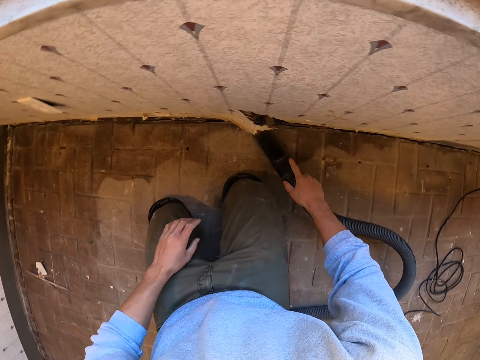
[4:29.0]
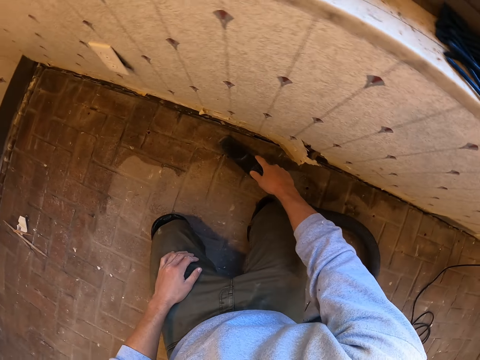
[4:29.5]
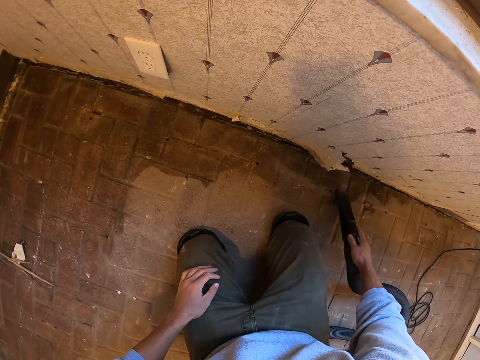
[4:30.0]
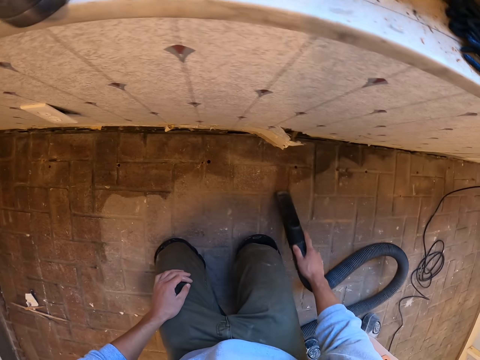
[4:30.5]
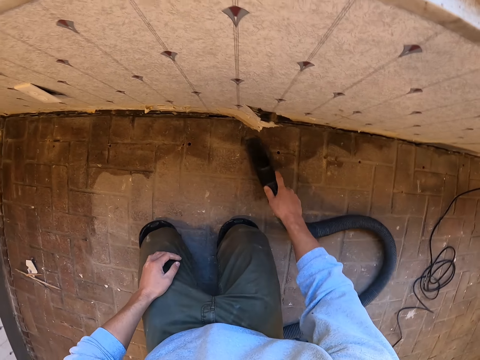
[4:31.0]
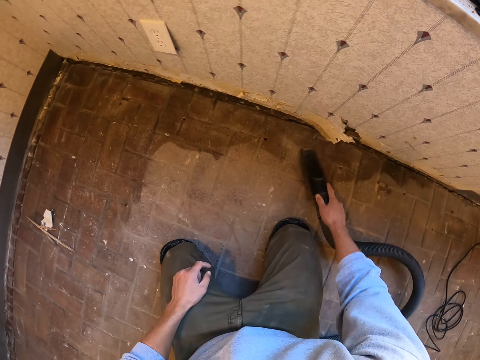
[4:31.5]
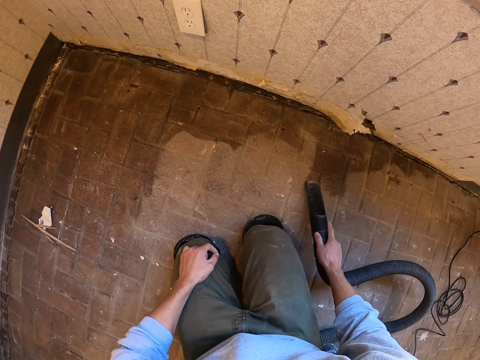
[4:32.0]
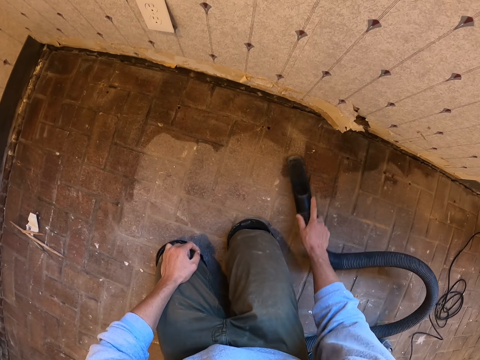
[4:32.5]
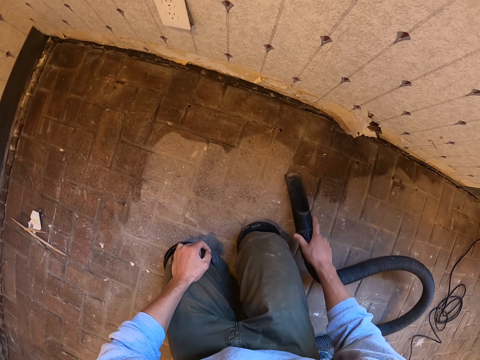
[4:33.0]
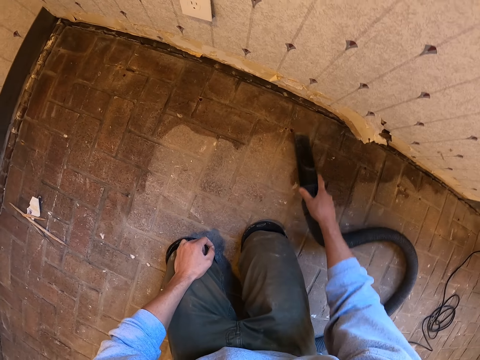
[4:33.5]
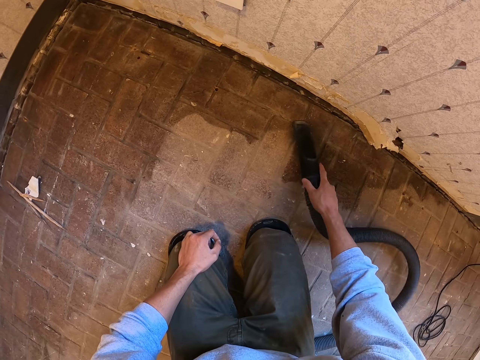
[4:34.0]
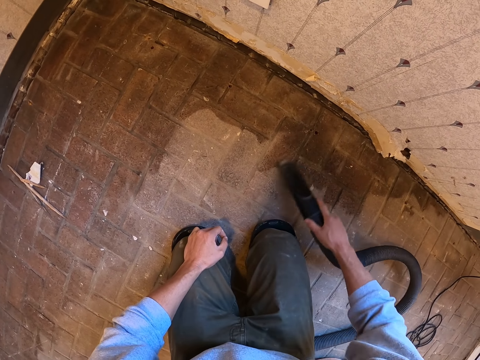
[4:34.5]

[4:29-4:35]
The camera wearer holds the vacuum with the right hand. They clean the floor.

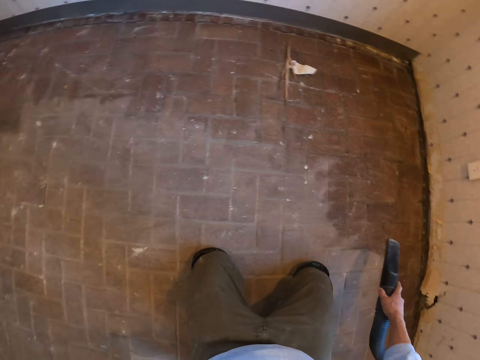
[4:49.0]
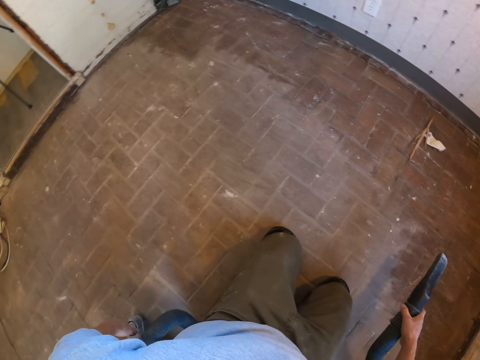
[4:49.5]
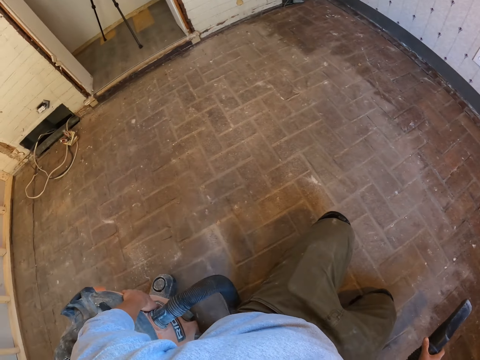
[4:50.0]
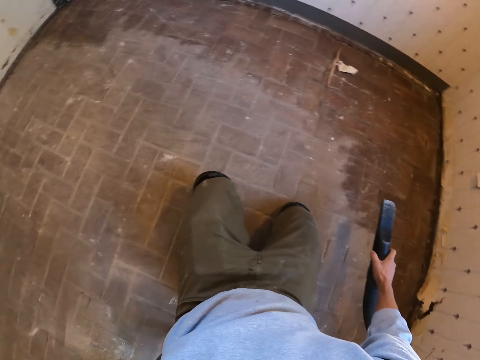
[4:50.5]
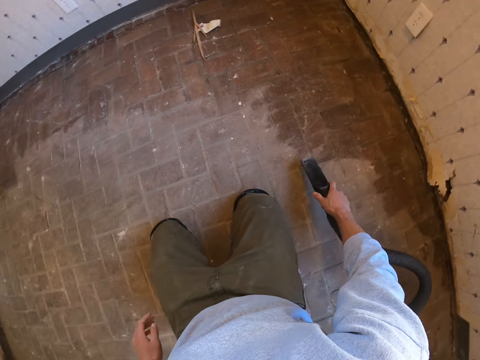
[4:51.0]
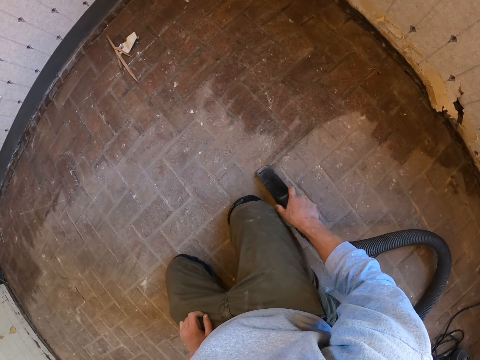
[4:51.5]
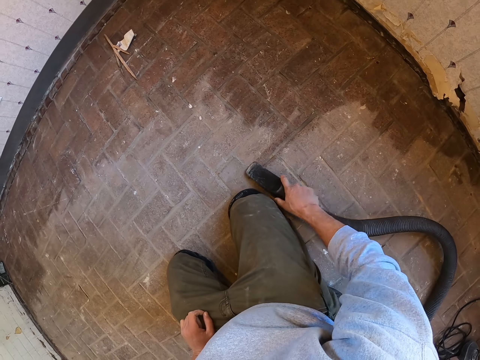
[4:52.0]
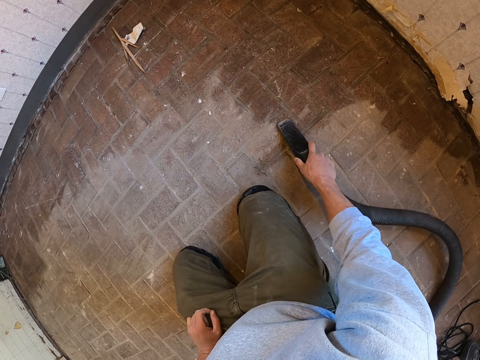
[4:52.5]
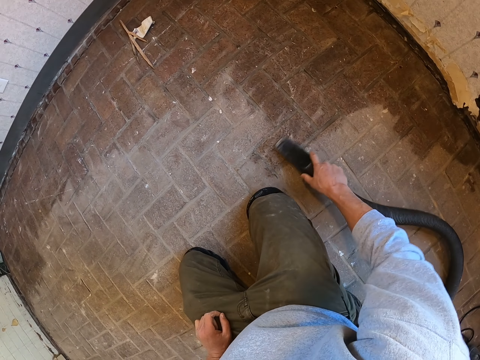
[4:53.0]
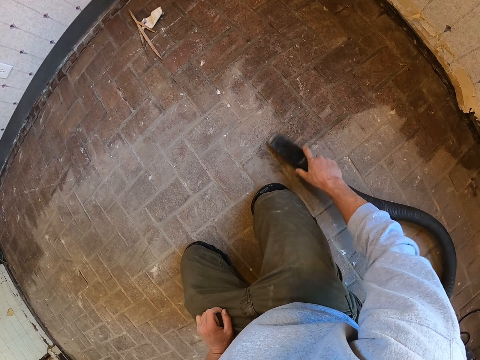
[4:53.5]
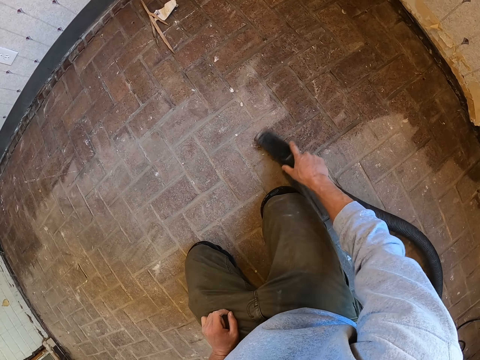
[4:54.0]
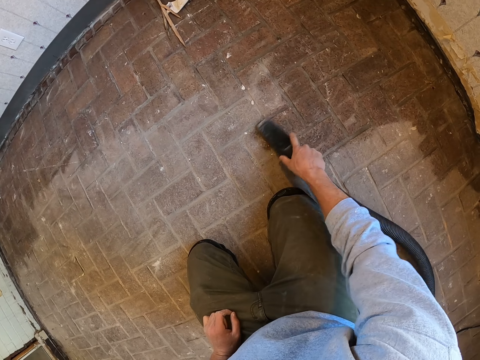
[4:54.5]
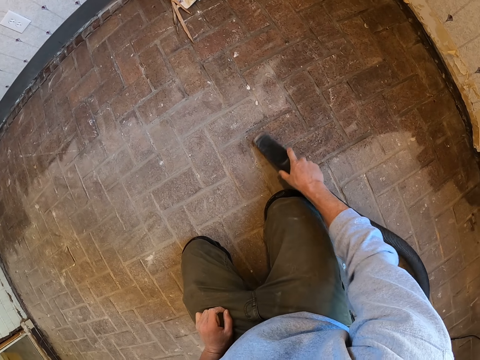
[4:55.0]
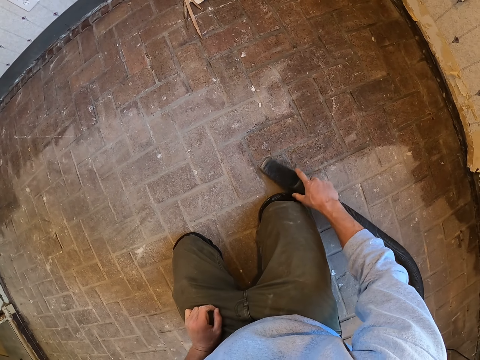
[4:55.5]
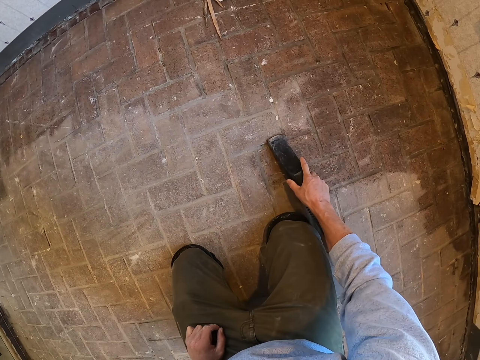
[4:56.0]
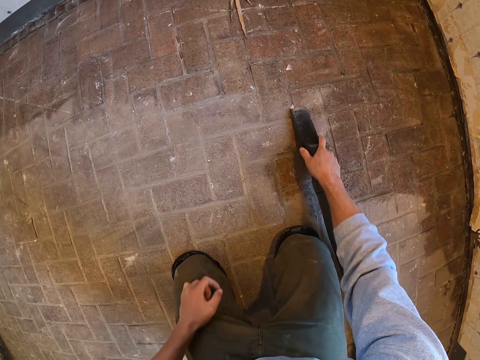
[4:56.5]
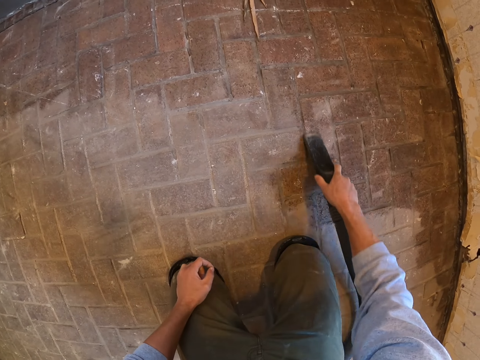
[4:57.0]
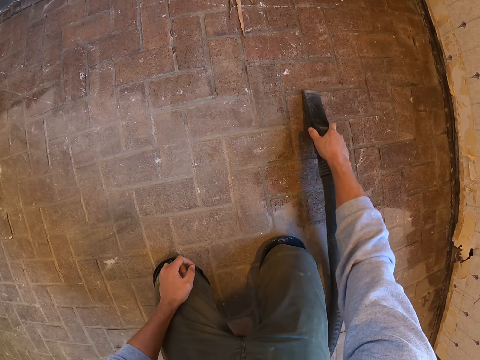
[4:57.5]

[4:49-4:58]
The camera wearer moves the vacuum cleaner machine. They clean the floor with the vacuum cleaner.

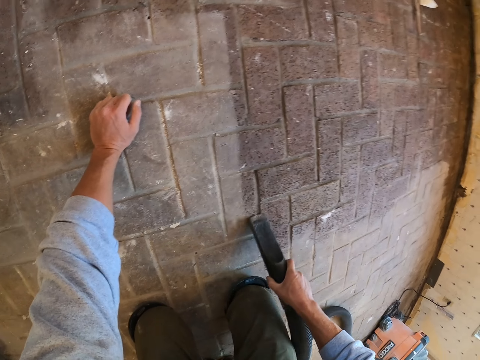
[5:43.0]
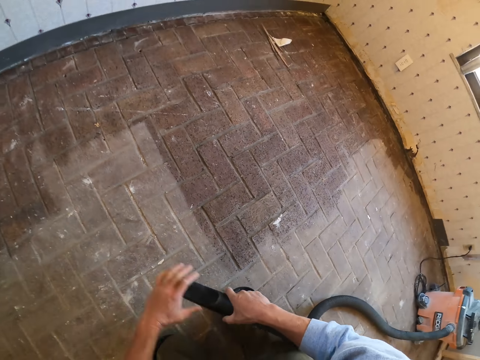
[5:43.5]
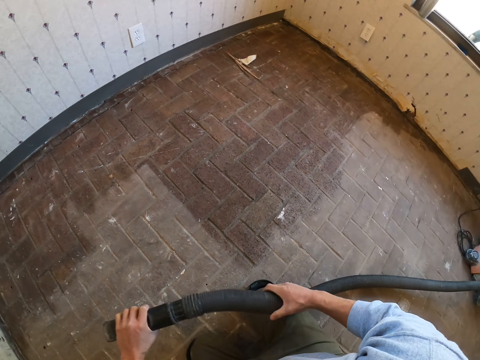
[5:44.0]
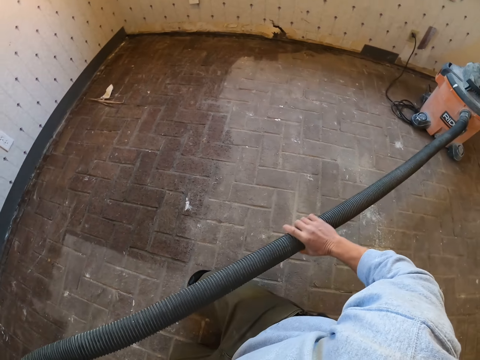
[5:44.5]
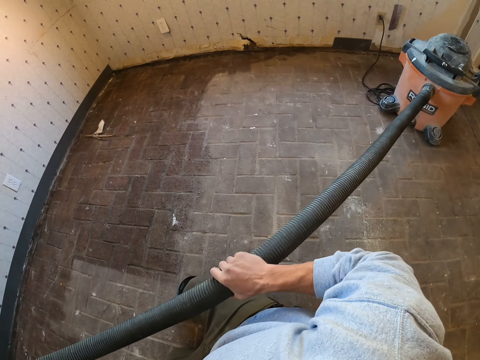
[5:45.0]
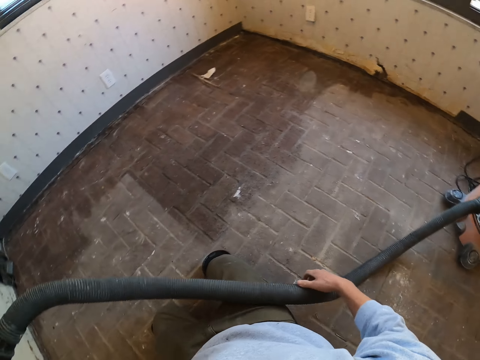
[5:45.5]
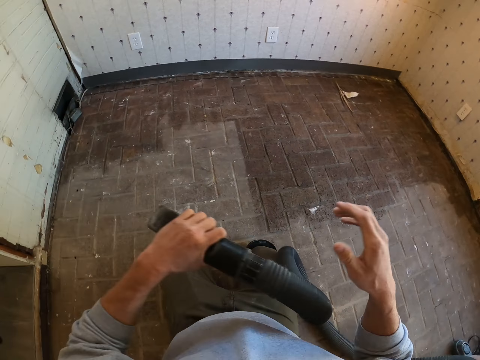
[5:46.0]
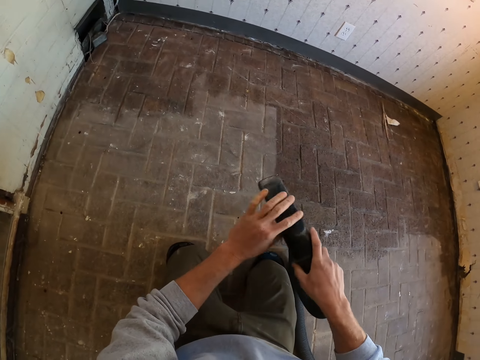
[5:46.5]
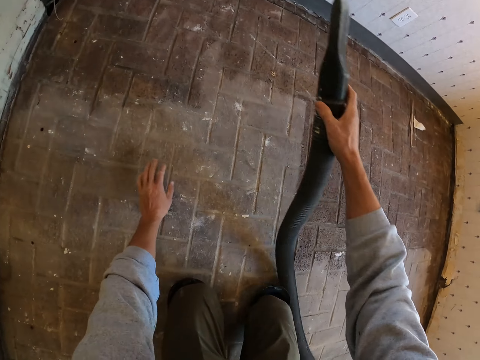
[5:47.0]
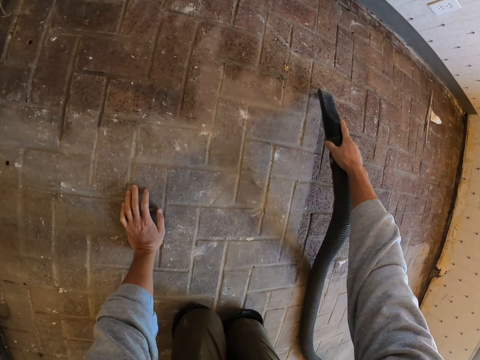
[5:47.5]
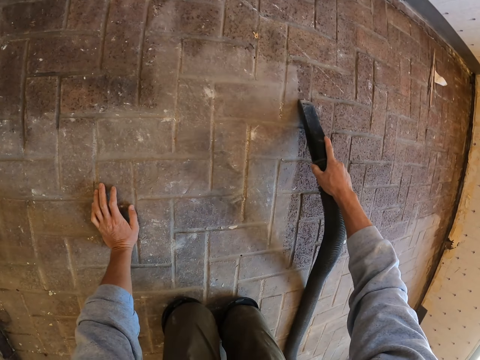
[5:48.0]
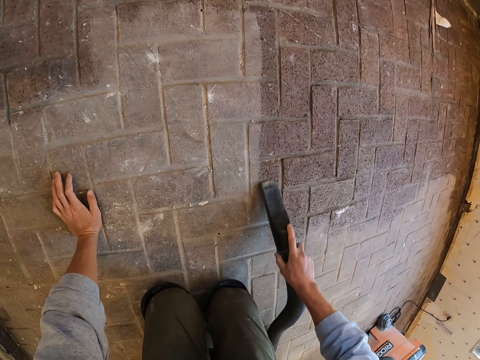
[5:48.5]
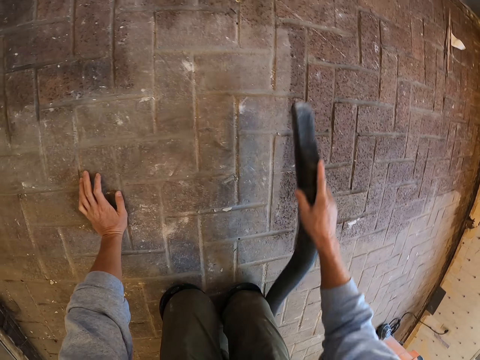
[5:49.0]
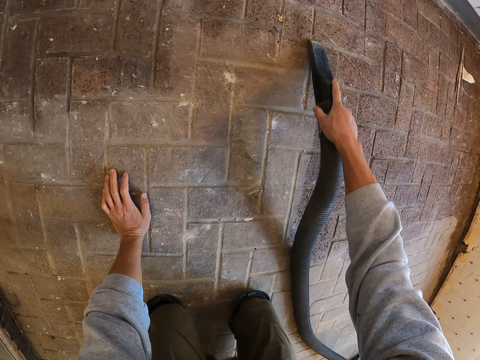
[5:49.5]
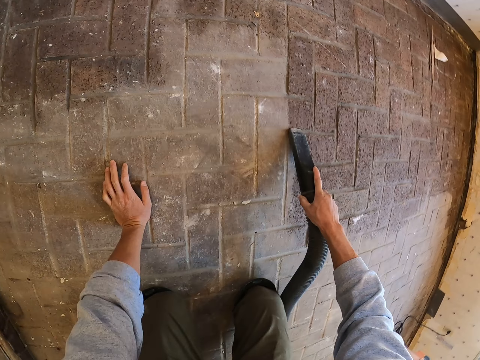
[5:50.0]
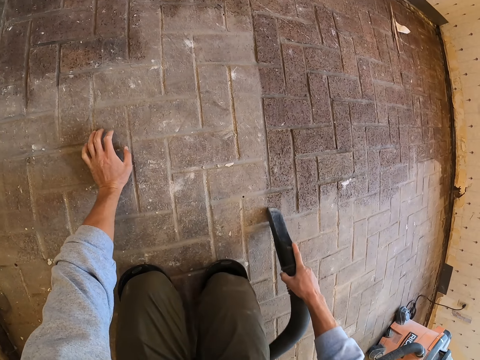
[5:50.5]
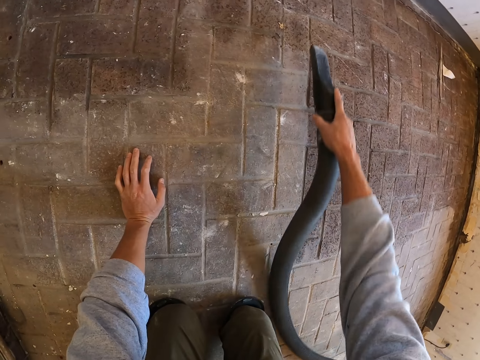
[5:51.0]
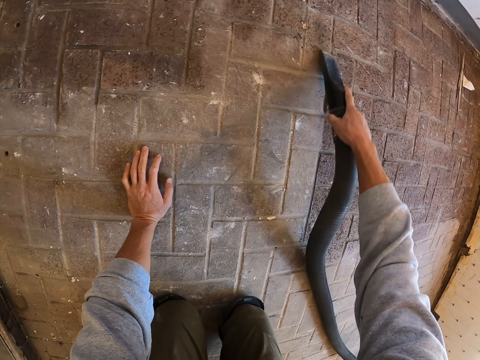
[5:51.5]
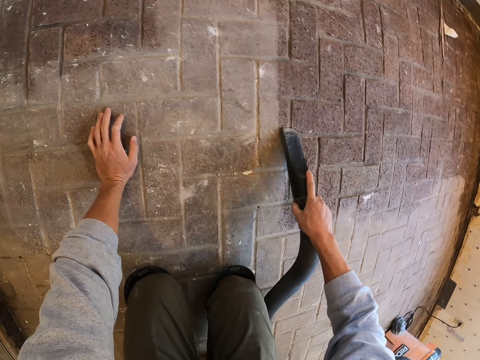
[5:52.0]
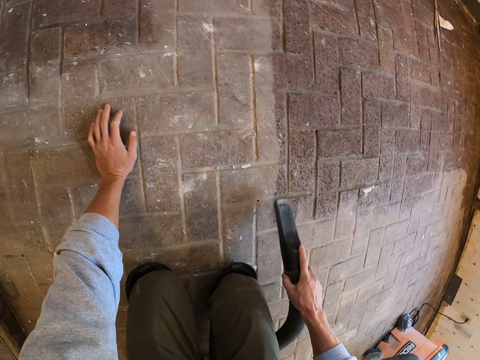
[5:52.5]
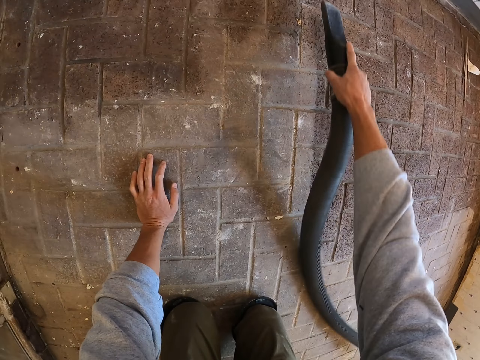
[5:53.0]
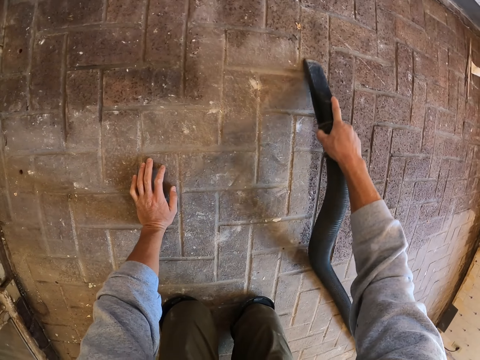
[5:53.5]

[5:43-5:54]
The camera wearer pulls the vacuum cleaner pipe. They clean the floor with a vacuum cleaner.
